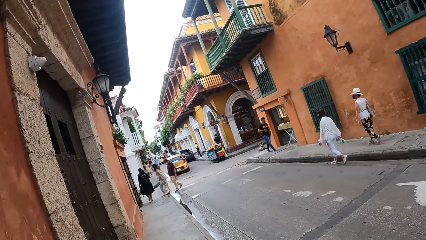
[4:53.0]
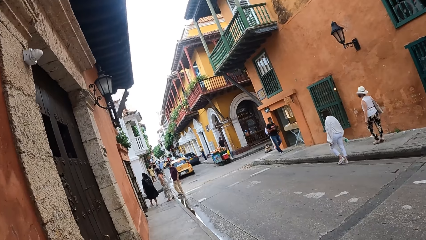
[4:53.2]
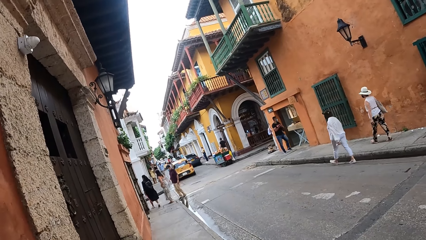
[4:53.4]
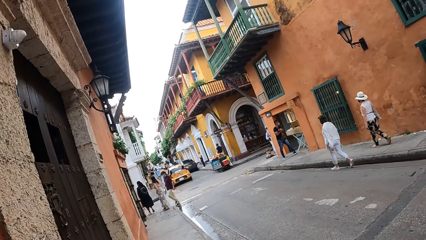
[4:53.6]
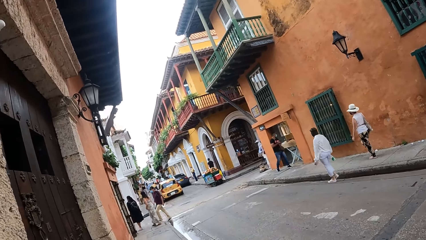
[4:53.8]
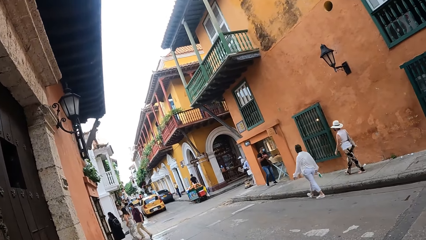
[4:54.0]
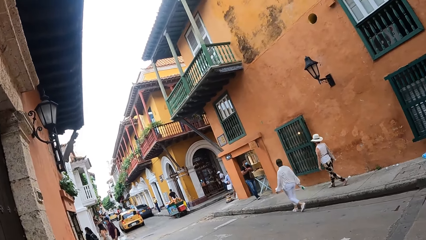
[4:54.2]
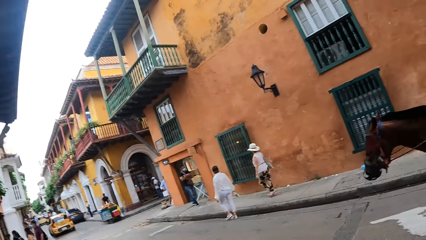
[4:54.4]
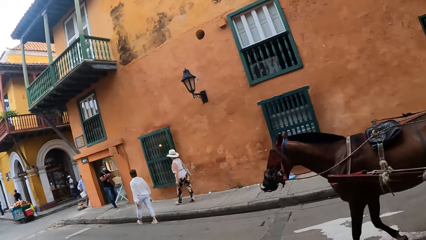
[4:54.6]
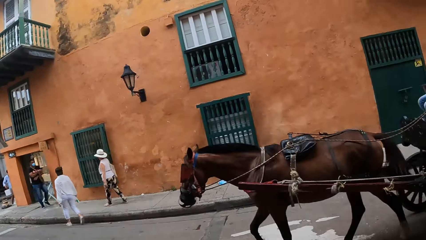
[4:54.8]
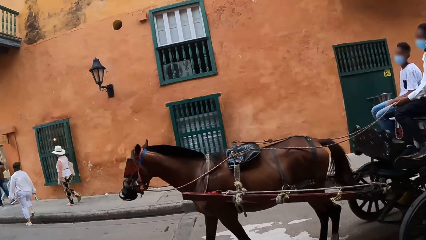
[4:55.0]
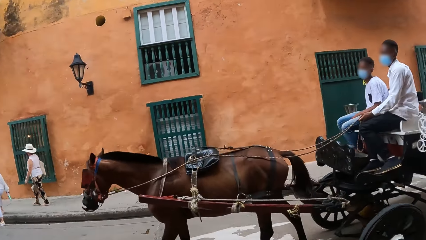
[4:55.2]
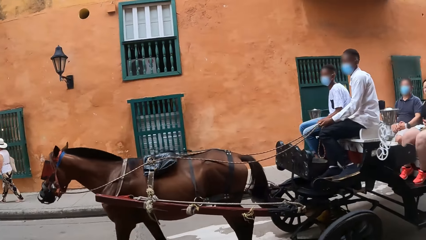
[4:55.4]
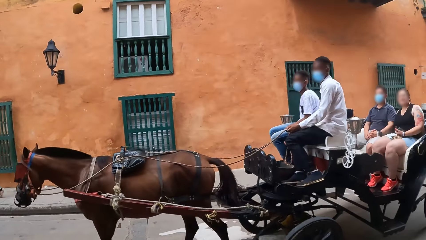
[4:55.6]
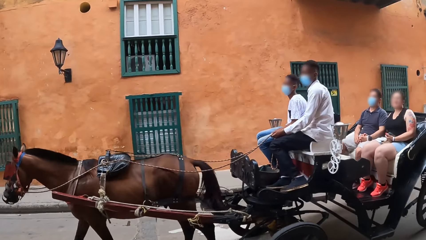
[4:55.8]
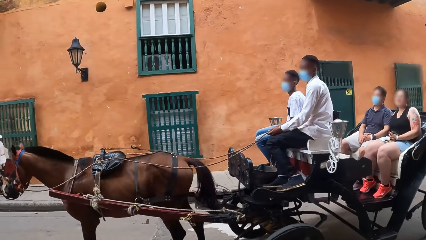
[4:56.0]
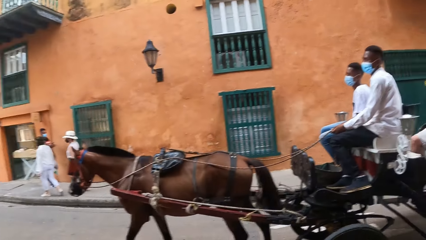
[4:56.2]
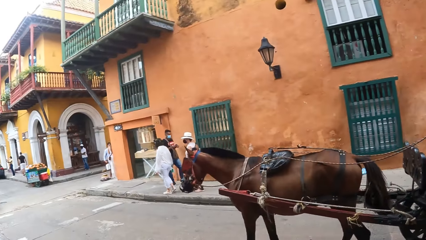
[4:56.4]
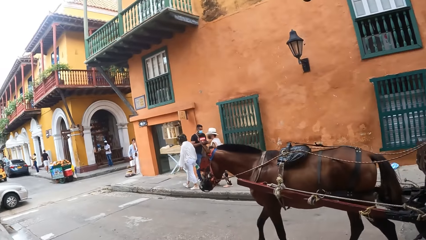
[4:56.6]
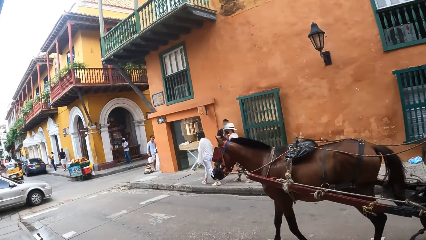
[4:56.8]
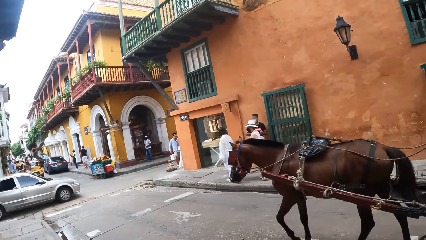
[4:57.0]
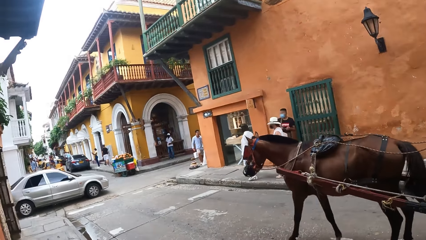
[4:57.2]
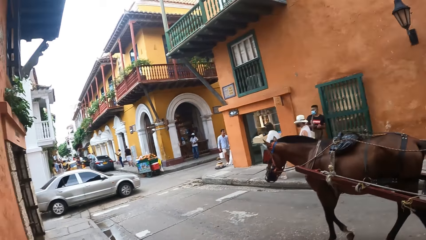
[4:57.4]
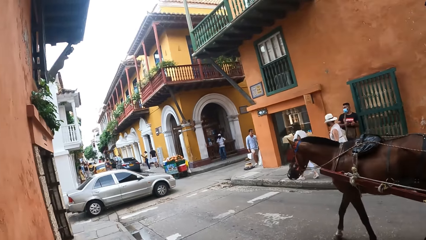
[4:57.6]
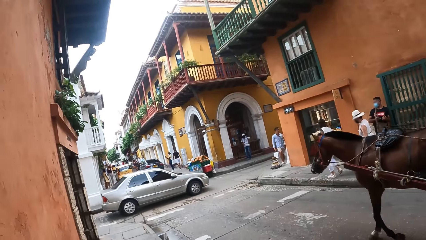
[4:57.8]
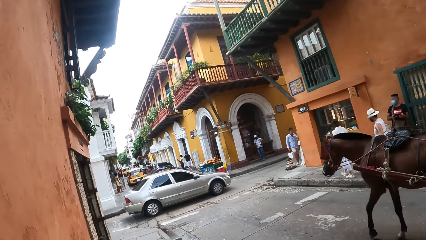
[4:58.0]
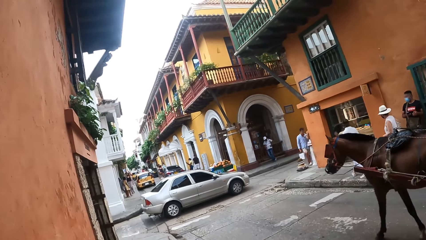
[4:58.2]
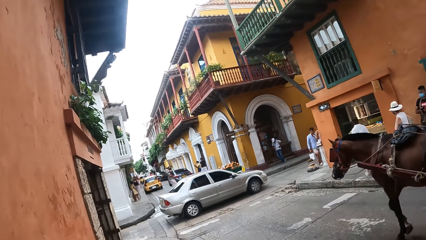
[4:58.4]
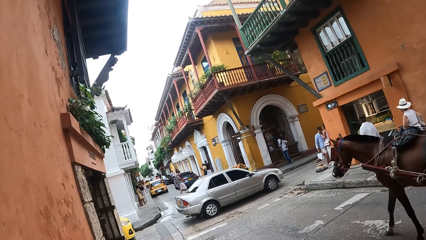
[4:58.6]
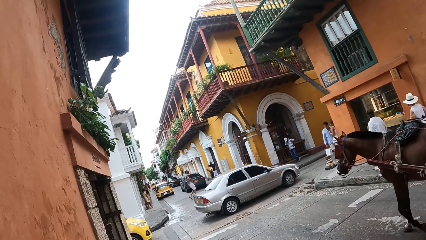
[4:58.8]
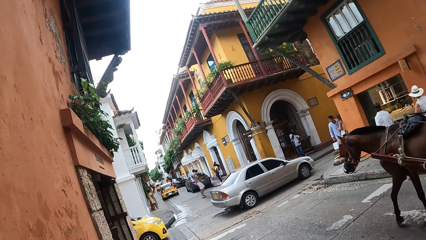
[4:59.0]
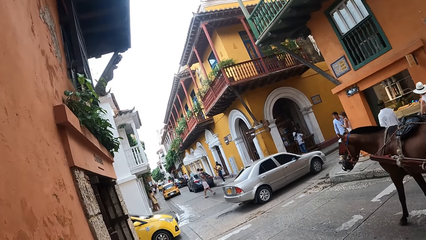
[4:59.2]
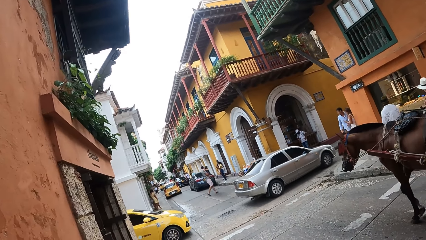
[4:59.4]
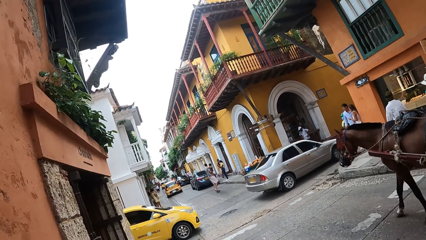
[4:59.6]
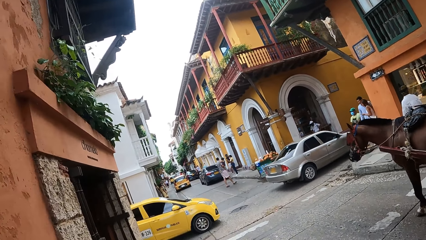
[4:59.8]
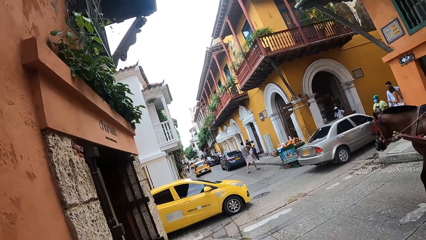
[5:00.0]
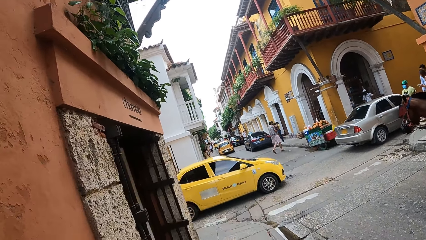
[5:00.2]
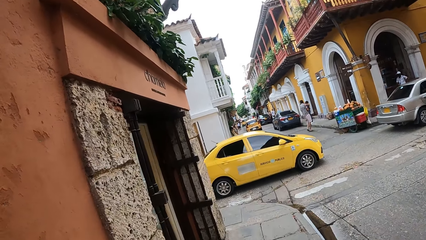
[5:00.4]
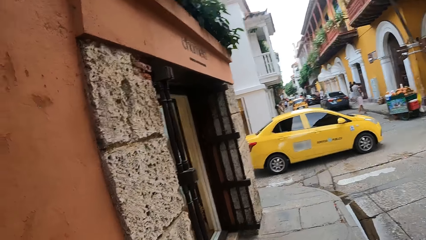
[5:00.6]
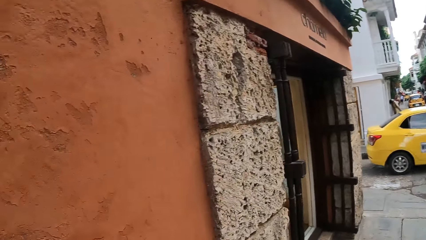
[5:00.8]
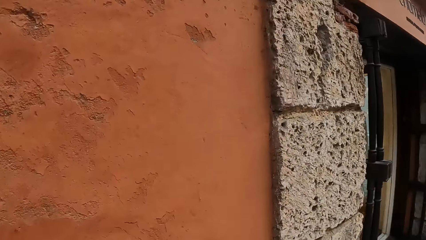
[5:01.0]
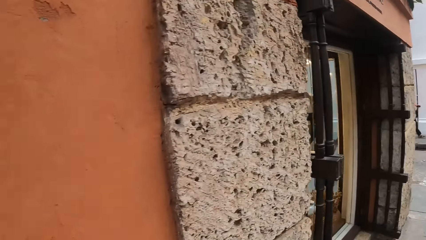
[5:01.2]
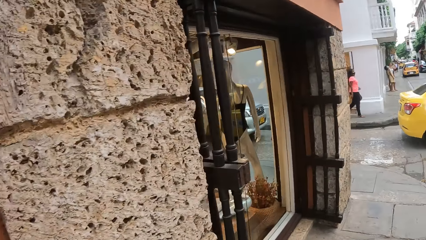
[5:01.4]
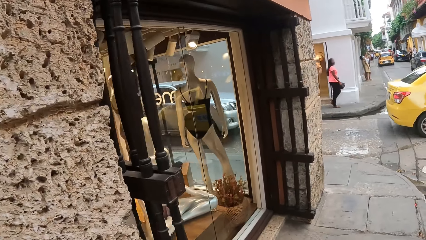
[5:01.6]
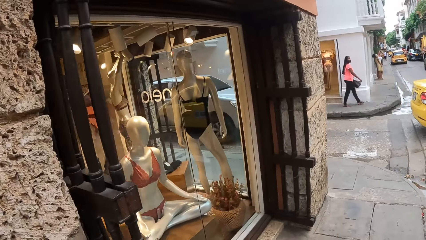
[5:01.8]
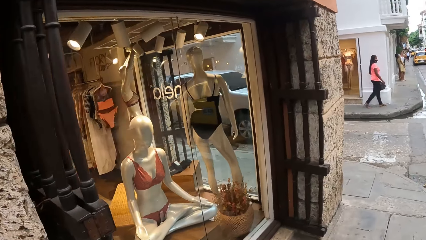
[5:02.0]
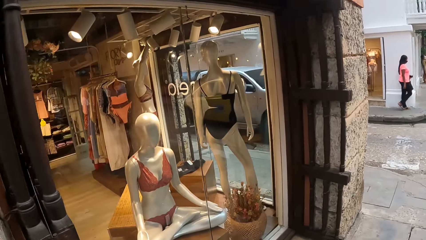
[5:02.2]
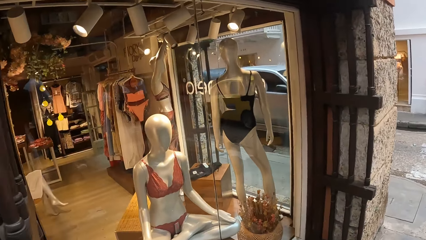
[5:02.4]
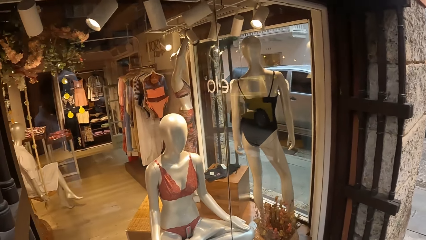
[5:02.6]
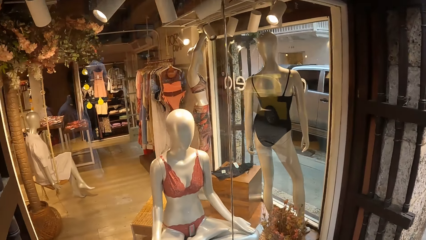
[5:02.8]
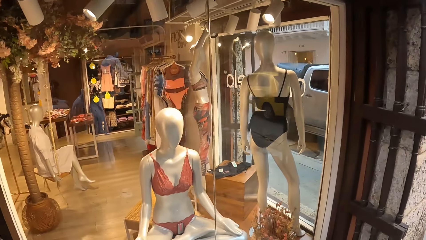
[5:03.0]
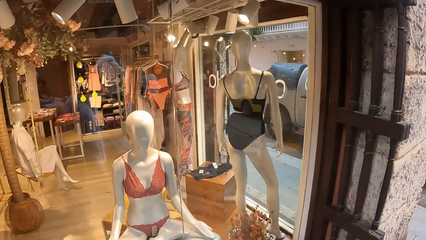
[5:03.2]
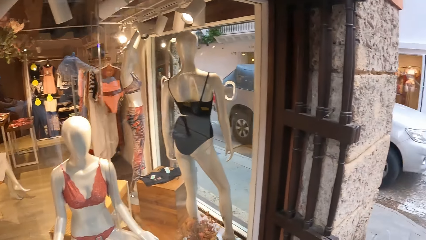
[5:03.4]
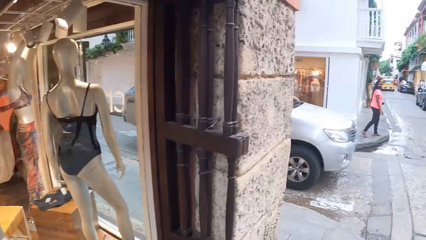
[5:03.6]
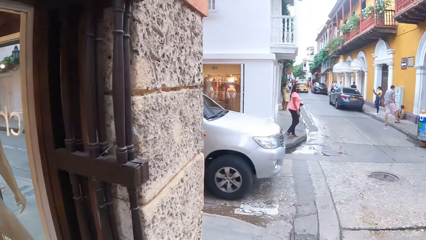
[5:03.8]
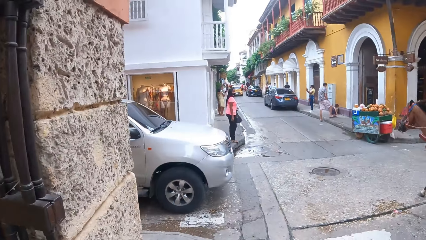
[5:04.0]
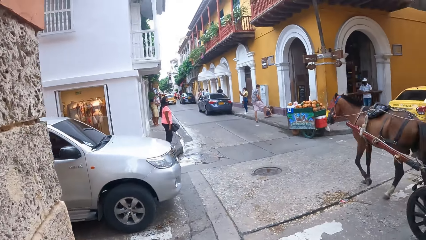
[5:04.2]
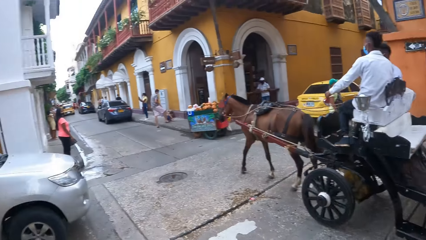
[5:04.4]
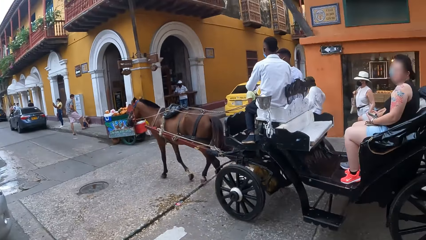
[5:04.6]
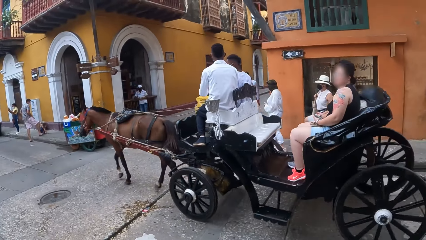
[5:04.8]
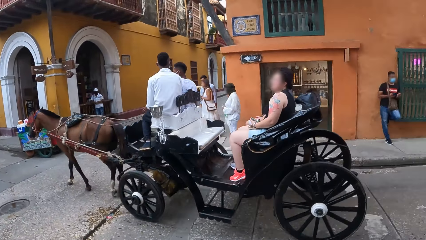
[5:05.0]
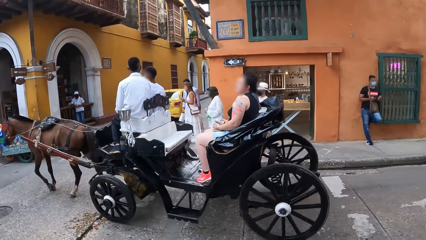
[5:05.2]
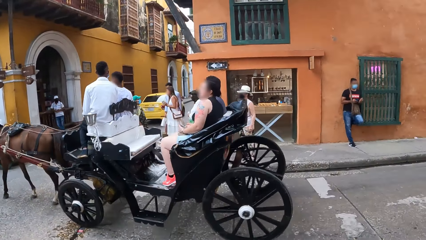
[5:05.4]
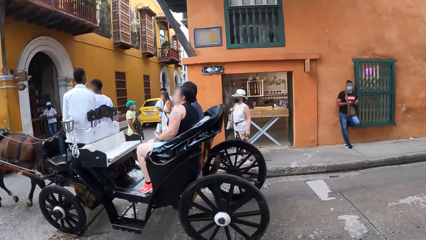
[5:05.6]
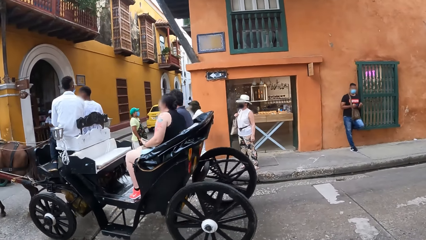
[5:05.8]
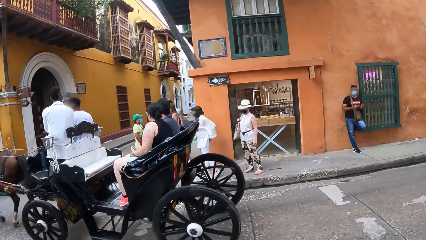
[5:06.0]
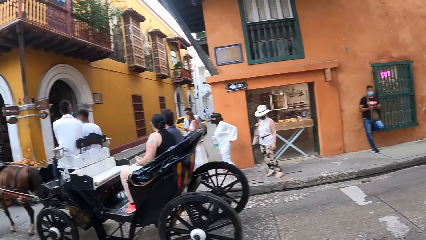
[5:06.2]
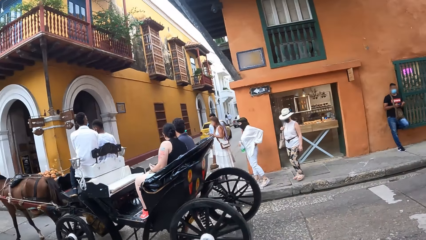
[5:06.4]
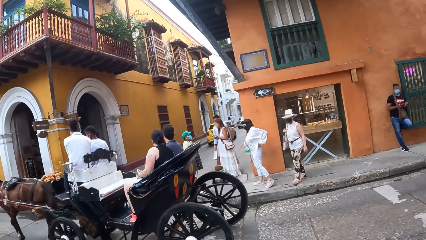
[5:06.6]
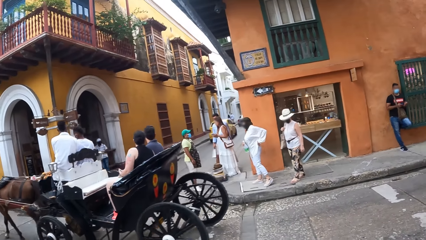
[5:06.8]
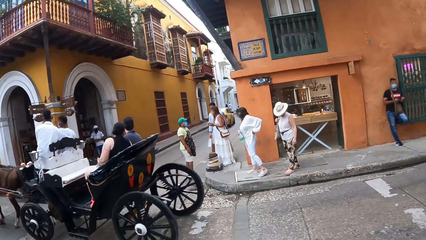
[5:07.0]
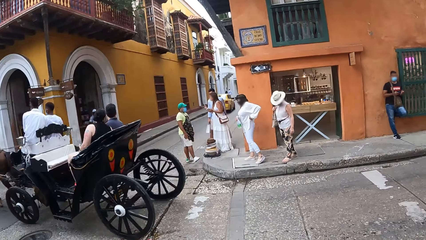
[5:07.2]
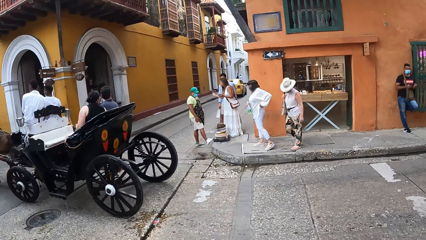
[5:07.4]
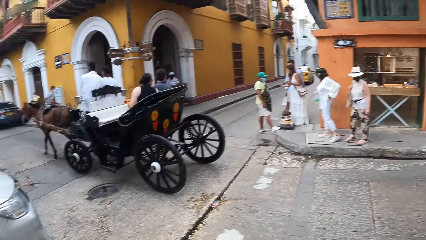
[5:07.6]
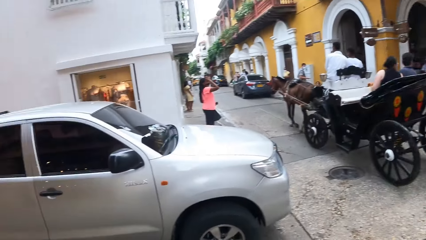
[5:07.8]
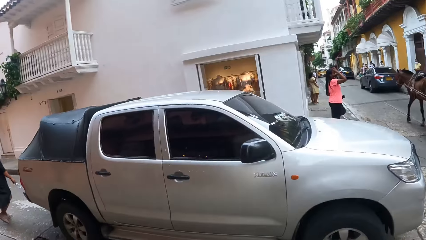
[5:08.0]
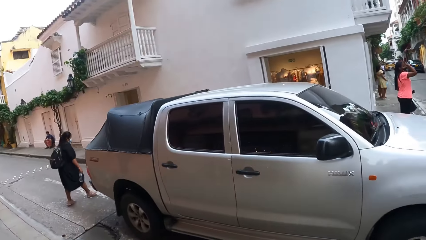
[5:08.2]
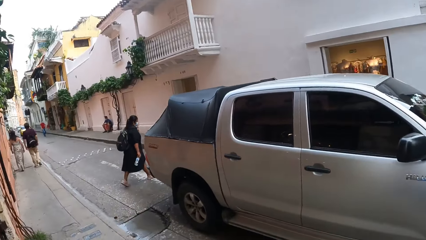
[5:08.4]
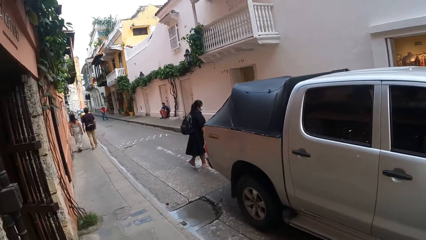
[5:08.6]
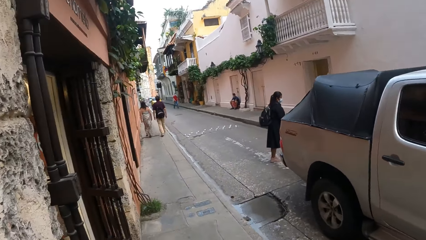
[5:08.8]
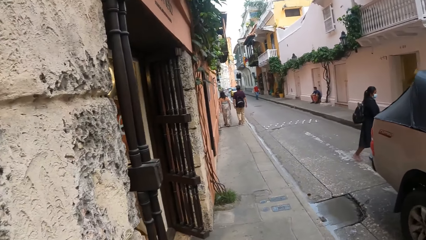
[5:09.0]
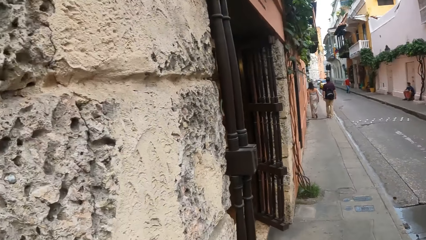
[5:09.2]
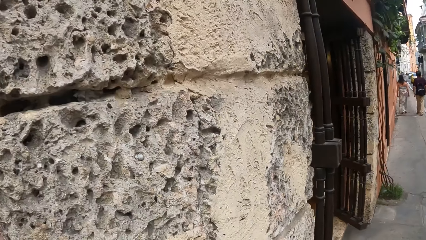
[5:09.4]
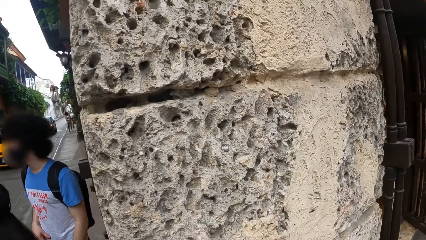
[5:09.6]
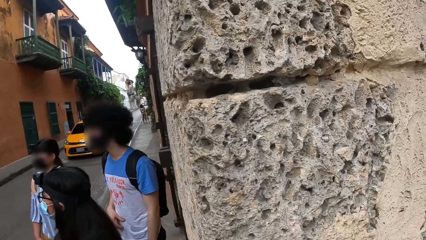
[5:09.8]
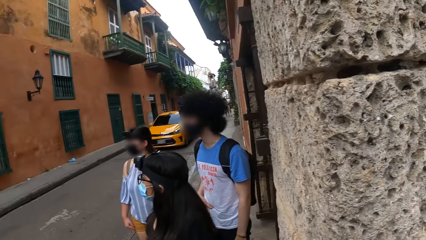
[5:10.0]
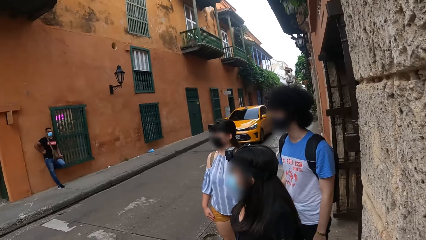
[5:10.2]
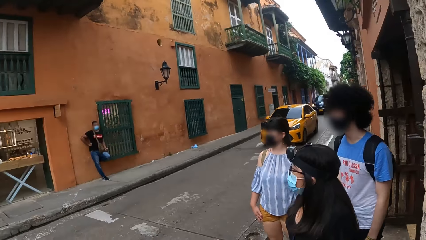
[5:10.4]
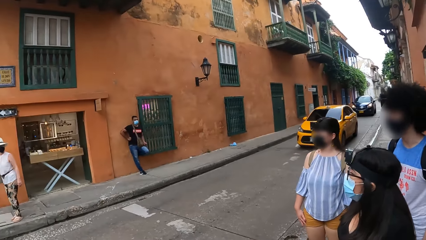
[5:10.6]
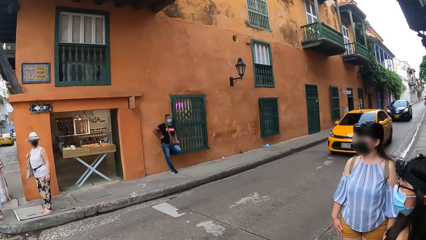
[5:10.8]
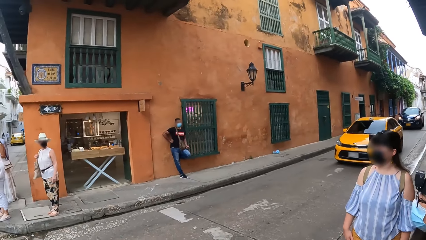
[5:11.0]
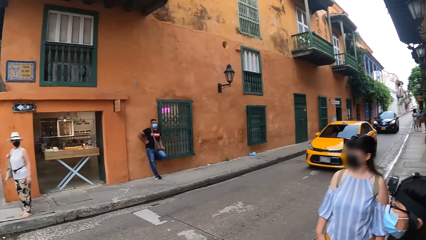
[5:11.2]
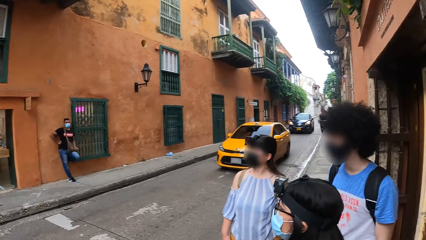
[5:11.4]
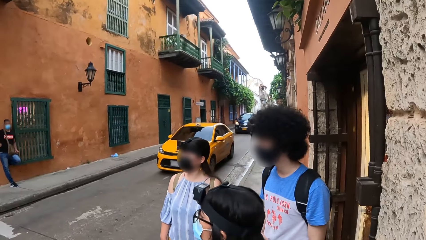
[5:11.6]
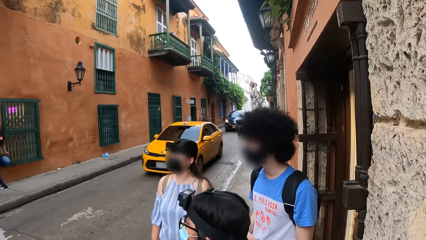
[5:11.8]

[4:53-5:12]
The camera wearer looks around. They walk around. They look around. They look around.
